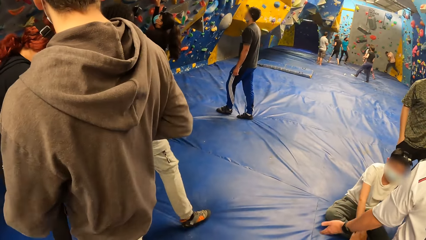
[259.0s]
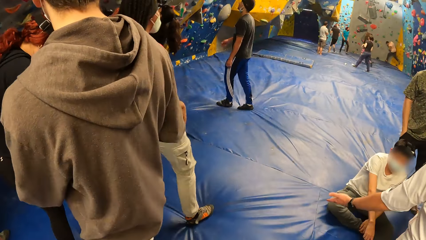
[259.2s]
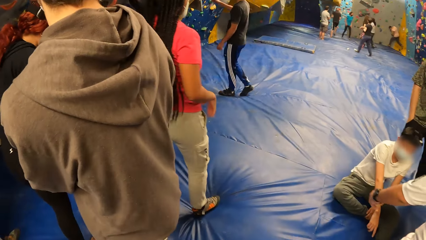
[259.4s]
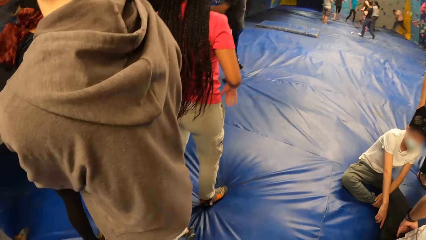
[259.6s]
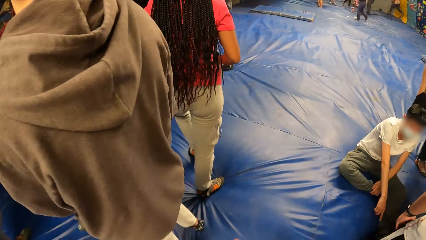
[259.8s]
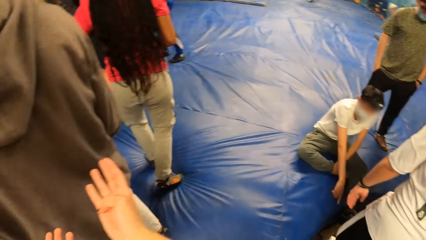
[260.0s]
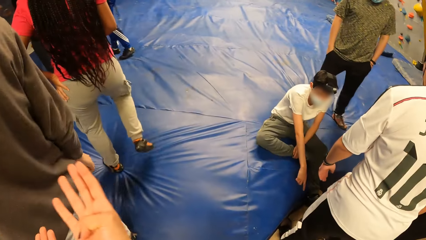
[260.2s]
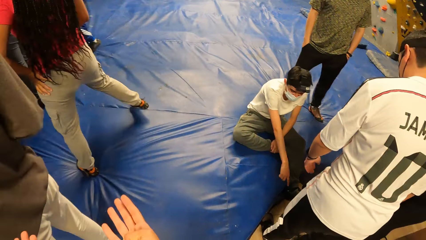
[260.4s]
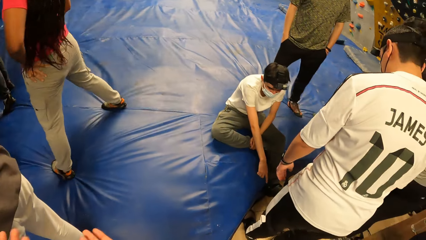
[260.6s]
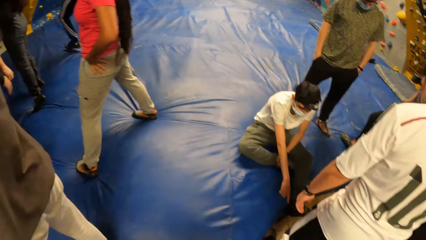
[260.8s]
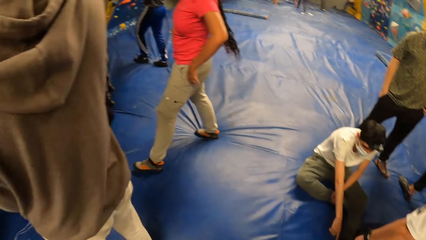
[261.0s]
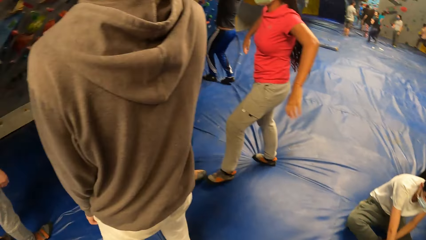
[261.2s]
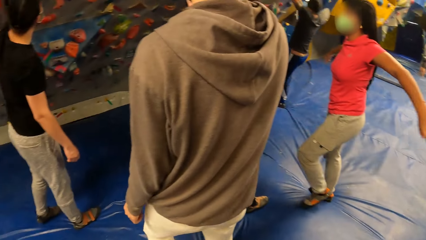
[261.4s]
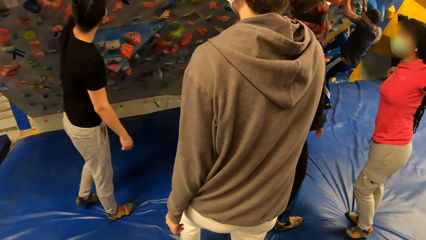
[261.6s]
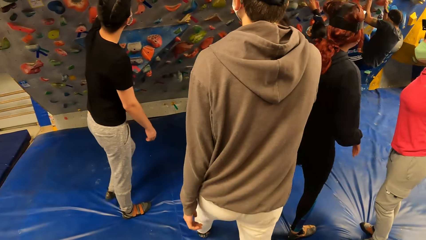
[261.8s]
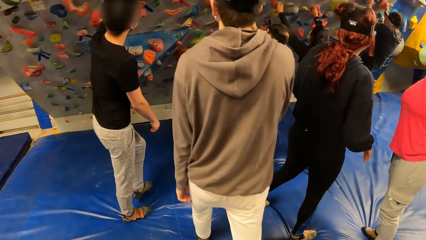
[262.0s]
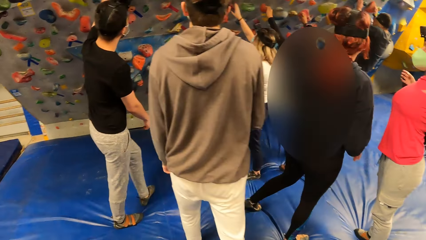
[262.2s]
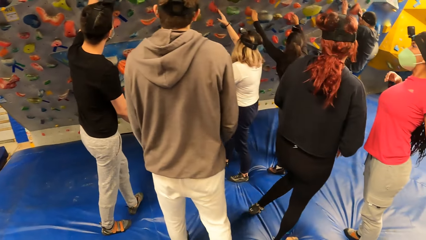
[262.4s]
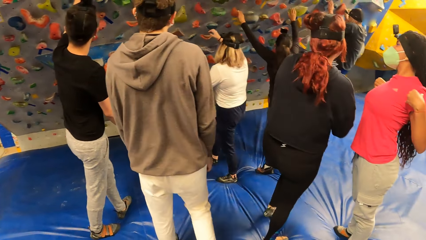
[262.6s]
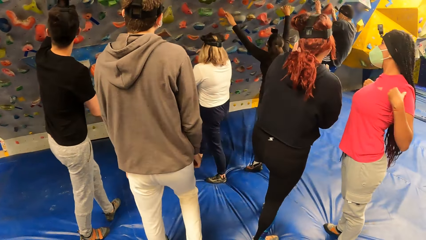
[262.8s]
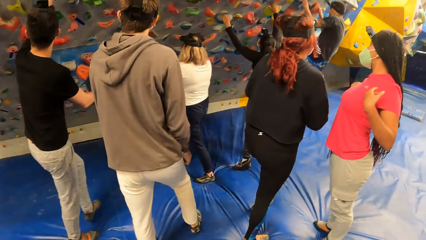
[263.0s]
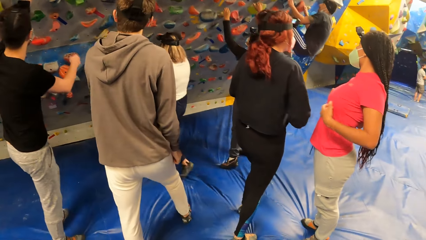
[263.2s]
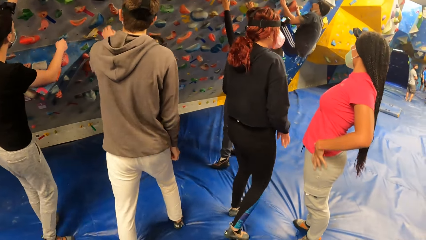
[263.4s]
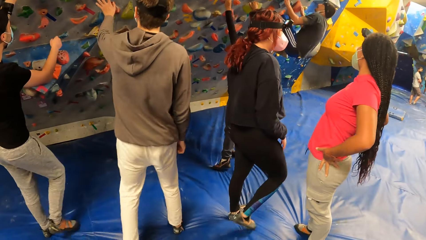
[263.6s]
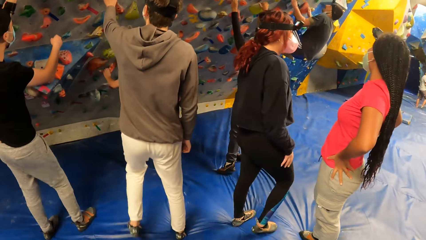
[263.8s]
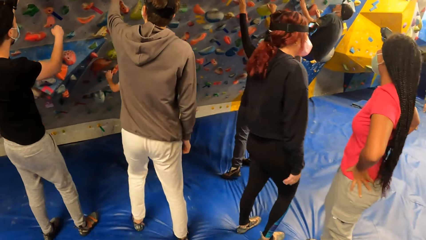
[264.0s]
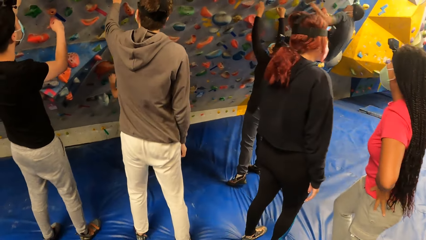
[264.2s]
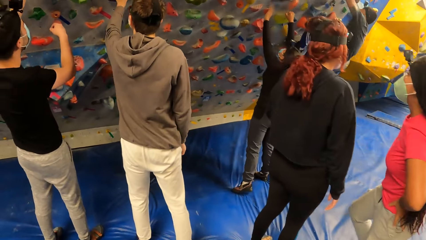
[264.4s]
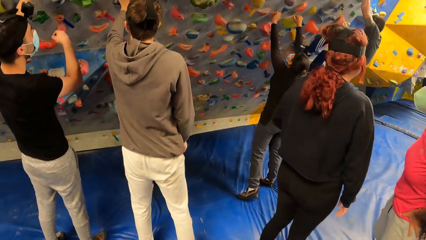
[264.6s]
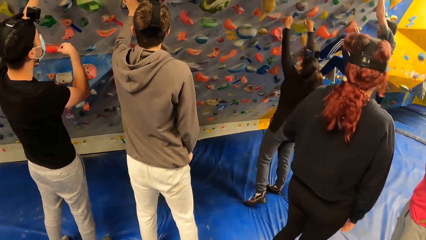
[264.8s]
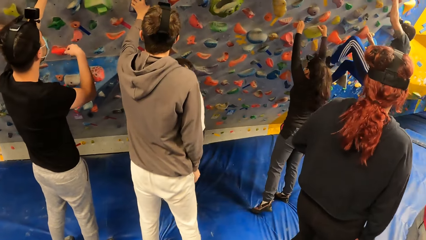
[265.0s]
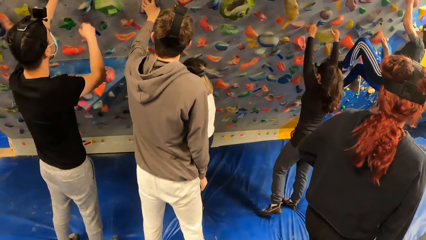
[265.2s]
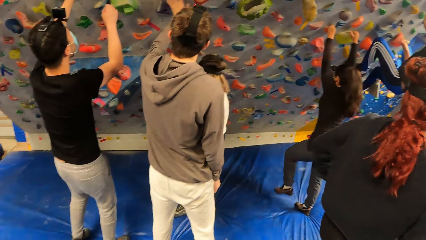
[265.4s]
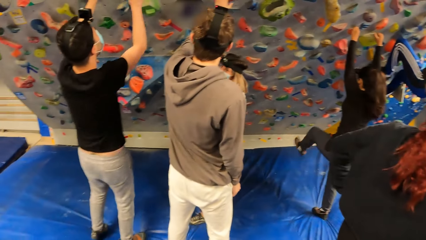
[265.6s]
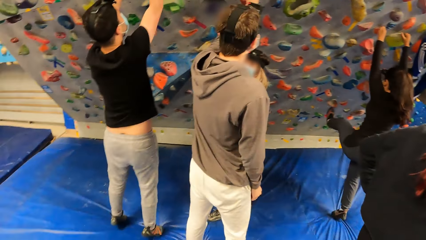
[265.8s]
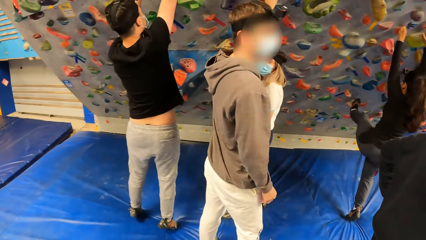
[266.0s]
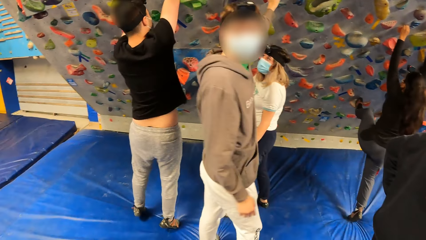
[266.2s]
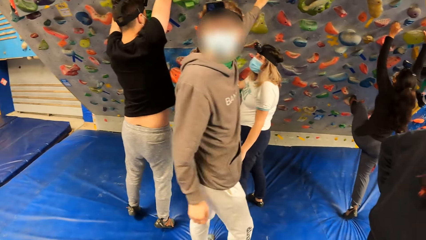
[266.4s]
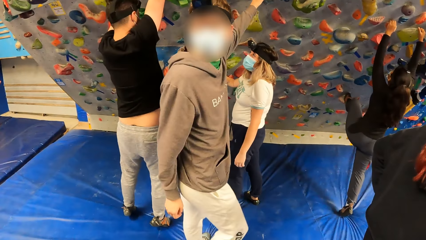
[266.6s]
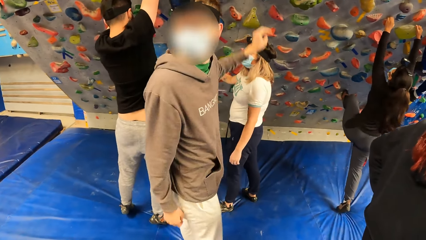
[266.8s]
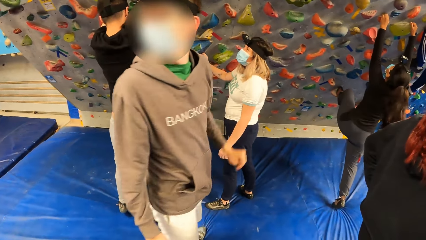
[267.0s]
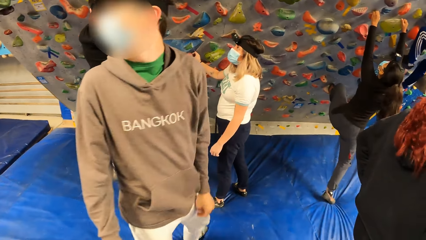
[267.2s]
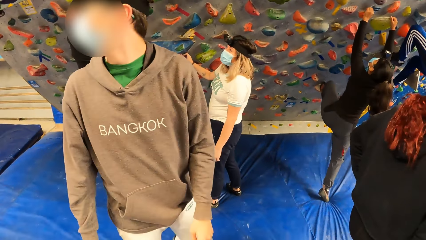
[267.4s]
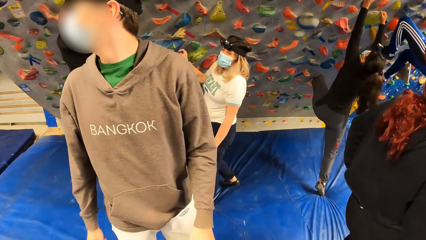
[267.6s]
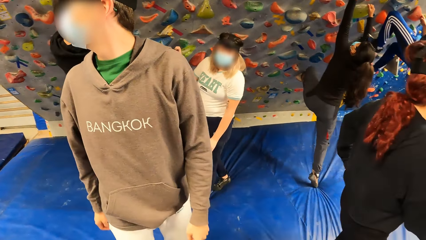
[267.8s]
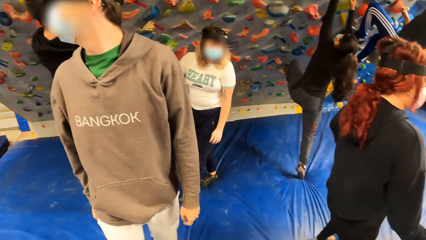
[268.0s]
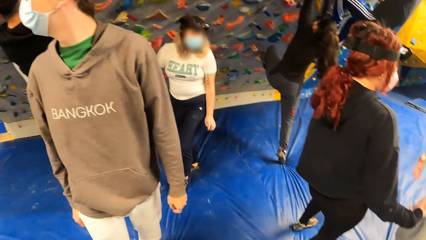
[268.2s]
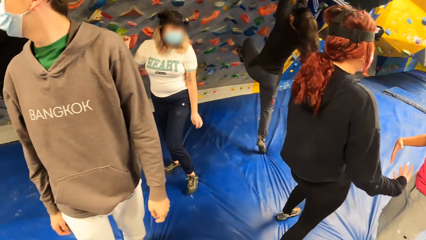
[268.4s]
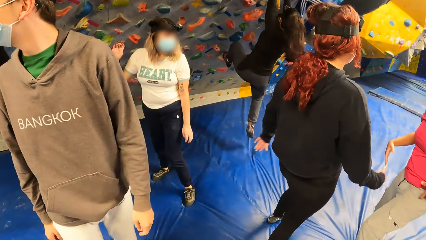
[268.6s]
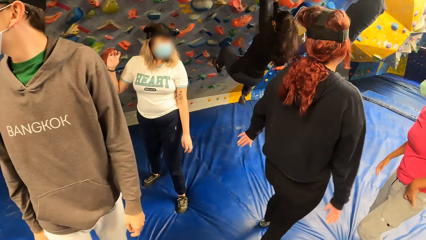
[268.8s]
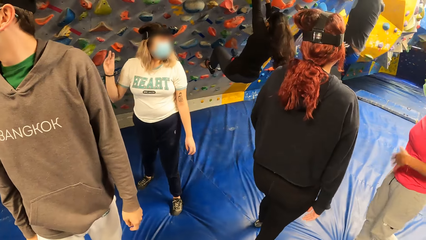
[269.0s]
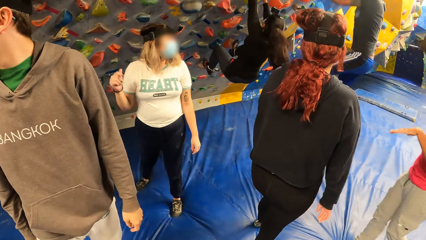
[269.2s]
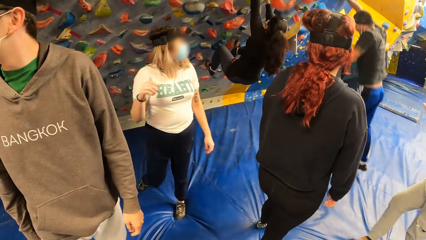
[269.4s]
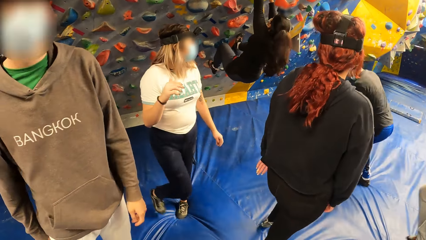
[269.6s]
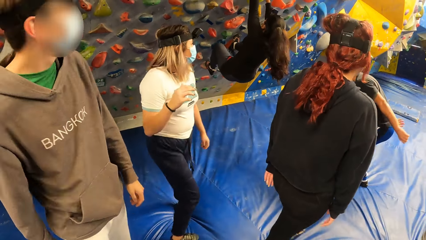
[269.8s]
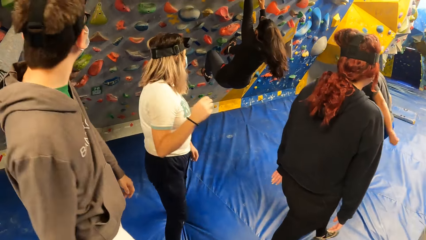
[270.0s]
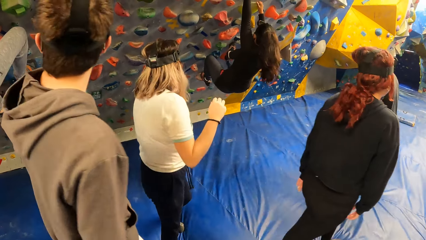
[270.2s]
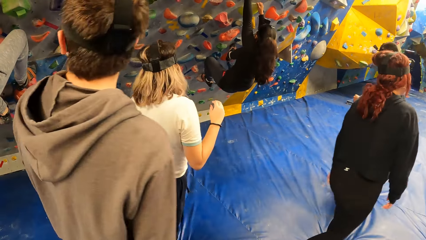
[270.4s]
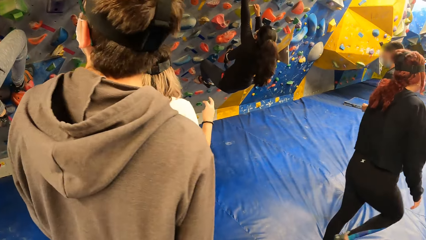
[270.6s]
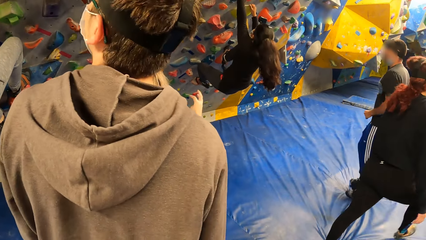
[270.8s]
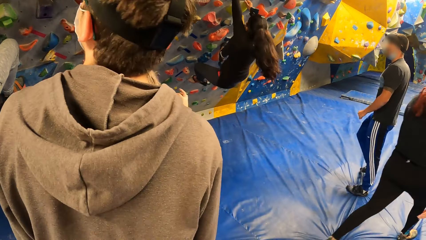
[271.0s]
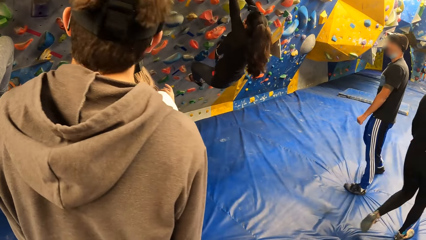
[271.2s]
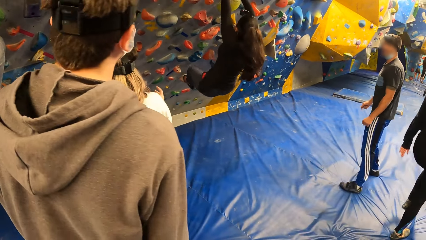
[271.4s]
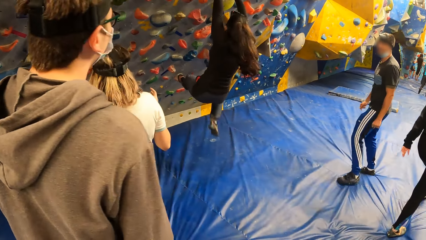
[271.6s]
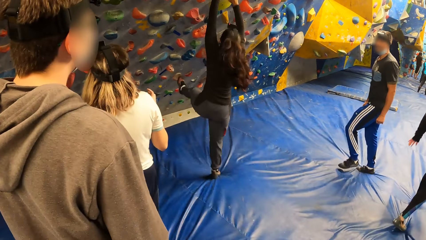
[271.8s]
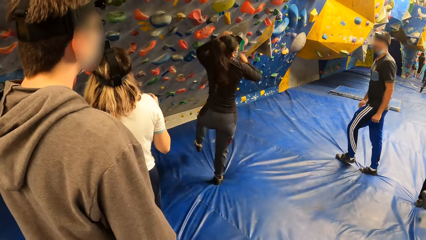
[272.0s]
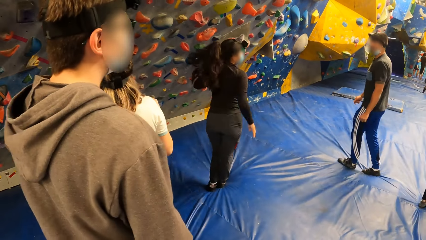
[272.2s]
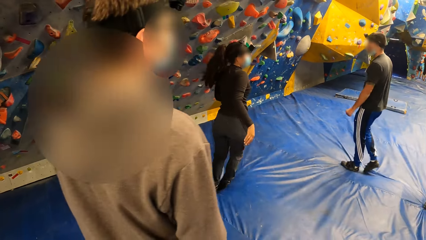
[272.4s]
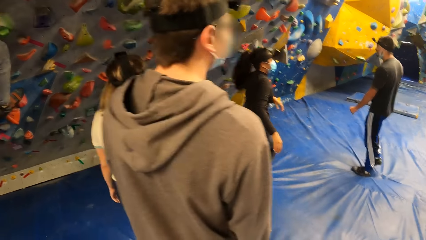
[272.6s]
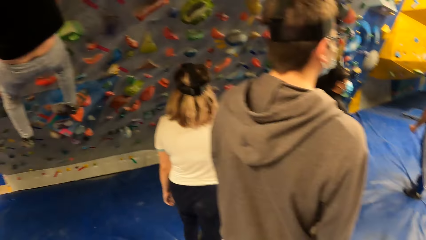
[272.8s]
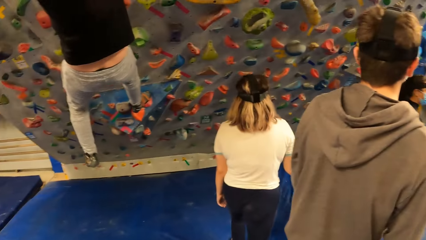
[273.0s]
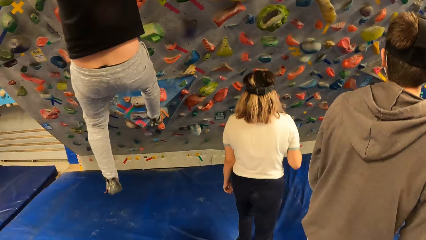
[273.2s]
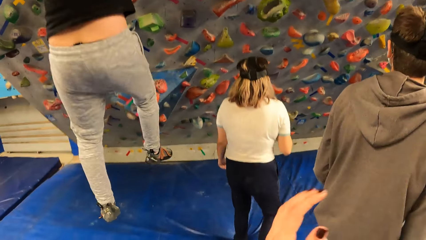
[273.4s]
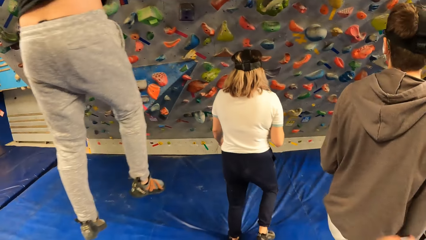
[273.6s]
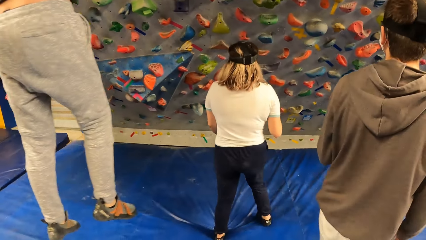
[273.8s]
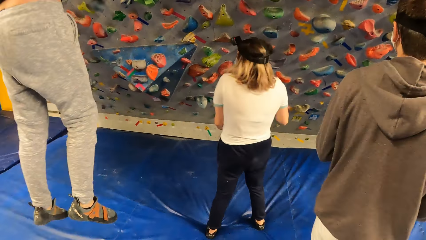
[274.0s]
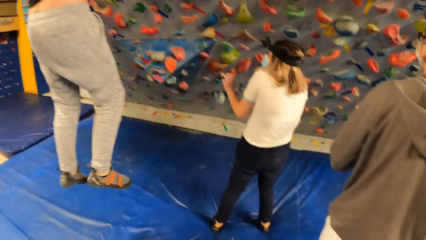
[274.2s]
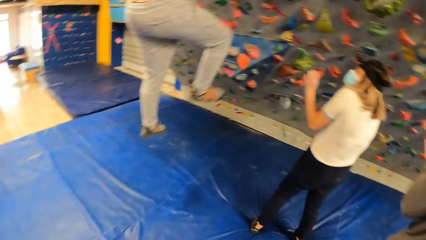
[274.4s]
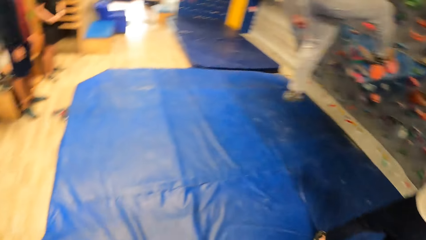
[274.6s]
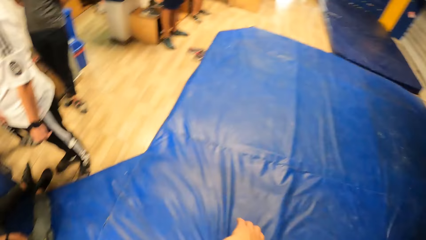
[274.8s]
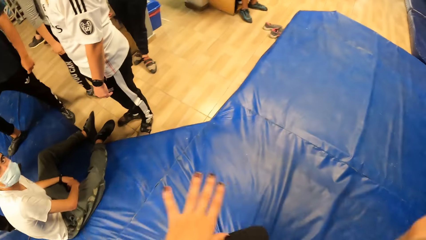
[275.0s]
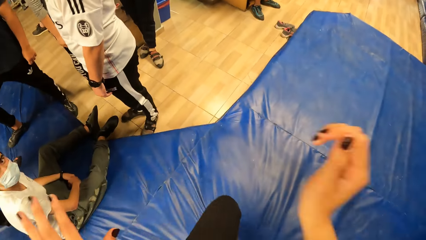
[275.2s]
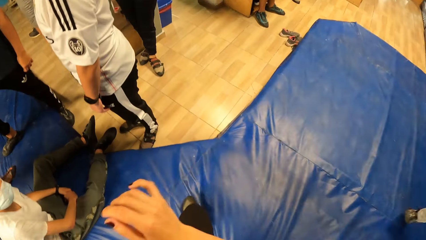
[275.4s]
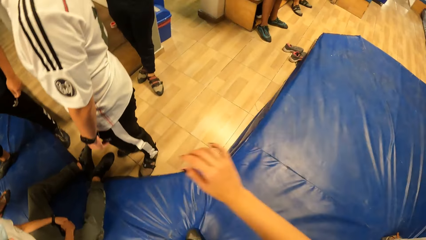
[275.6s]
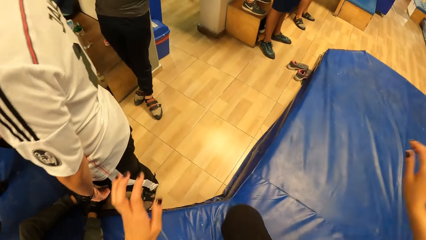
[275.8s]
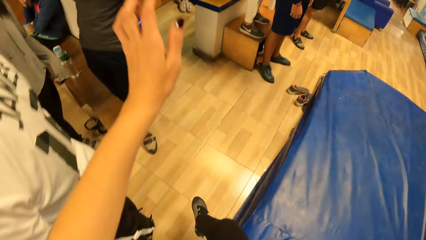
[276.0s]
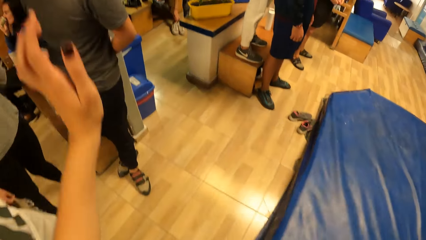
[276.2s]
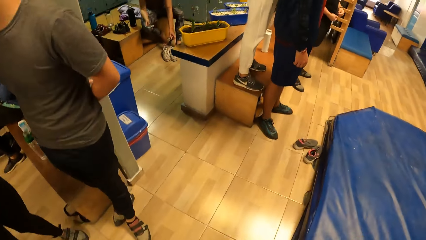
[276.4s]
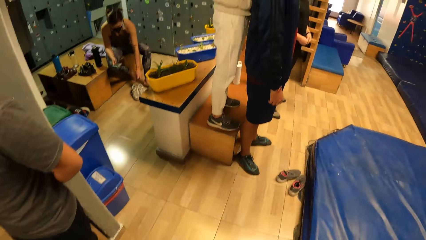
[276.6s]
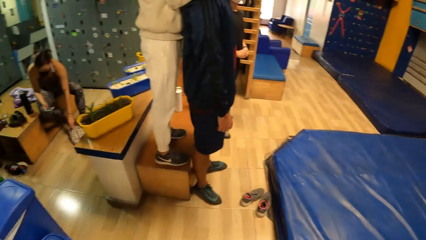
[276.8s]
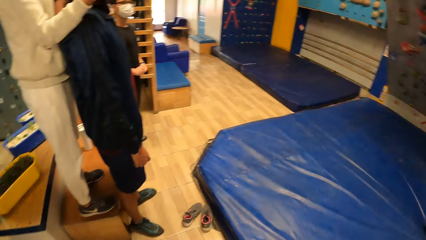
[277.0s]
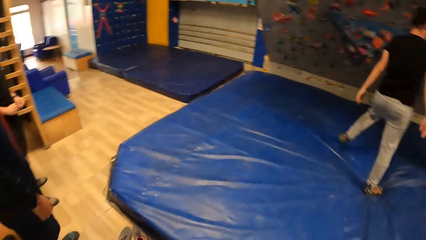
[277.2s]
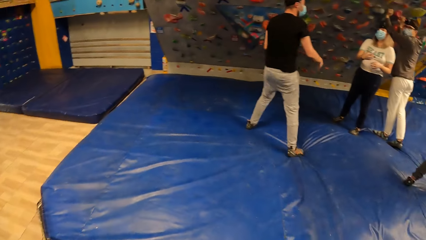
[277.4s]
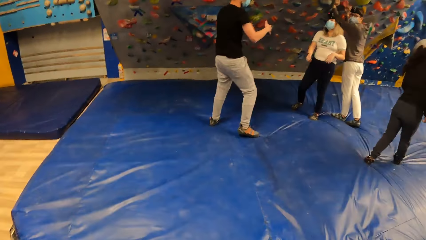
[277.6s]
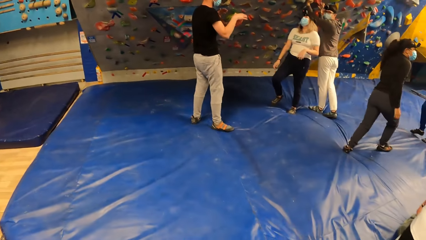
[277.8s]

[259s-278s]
A person walks around. The camera wearer looks around. Another person touches the wall. A third person touches the wall. A fourth person touches the wall. The third person climbs the wall. The fourth person climbs the wall. The second person climbs the wall. The fourth person jumps the wall. The camera wearer looks around and walks around.
